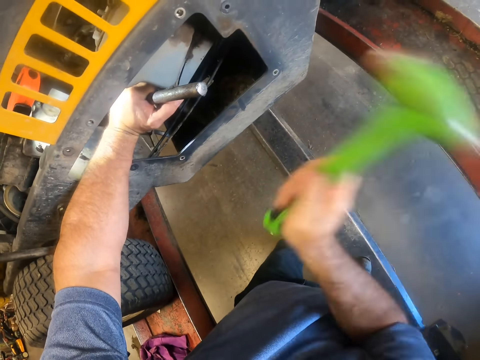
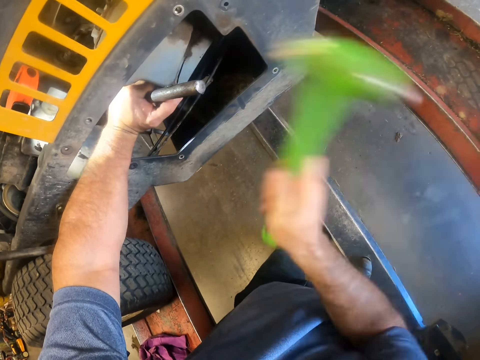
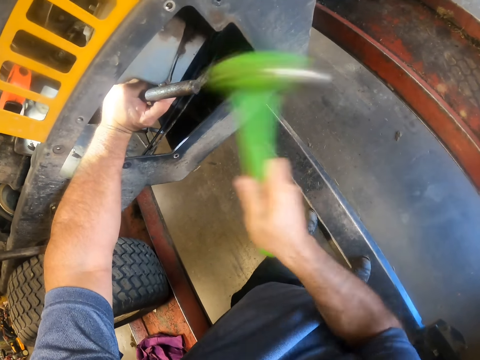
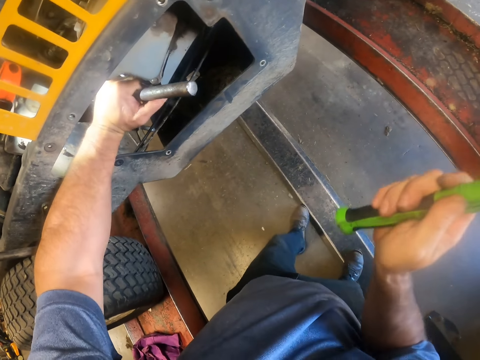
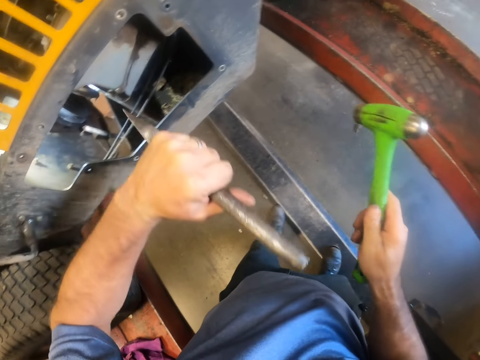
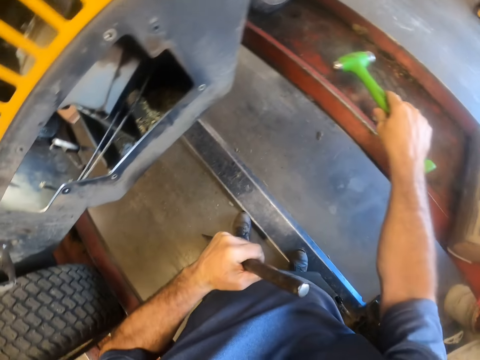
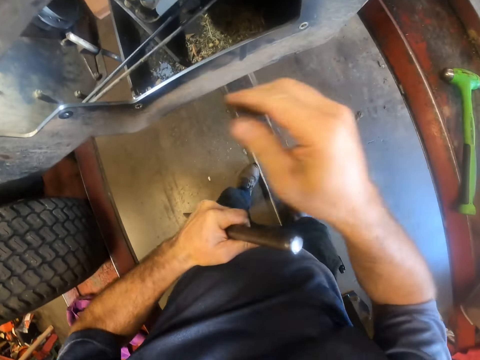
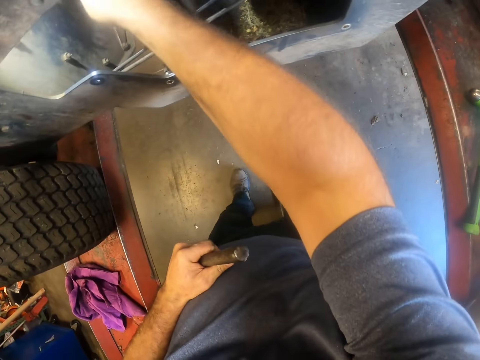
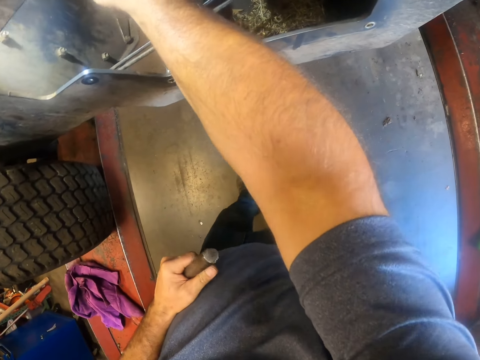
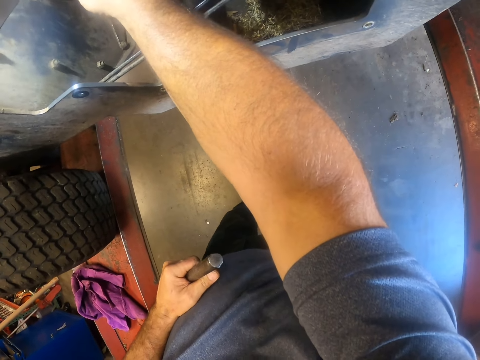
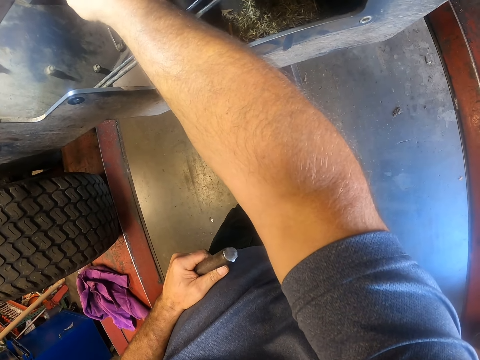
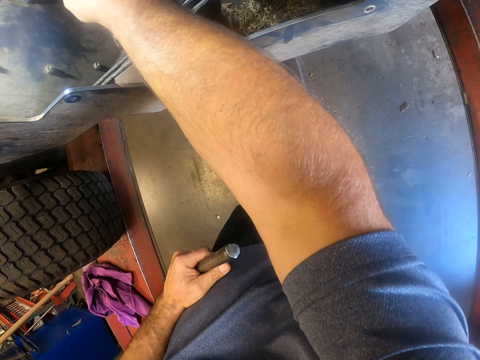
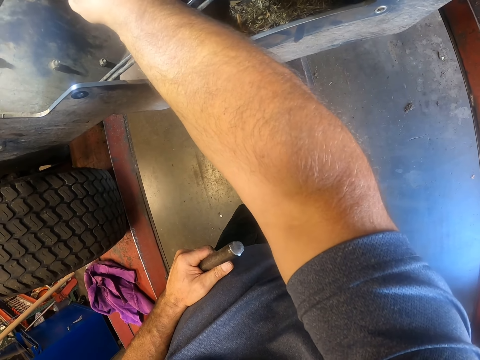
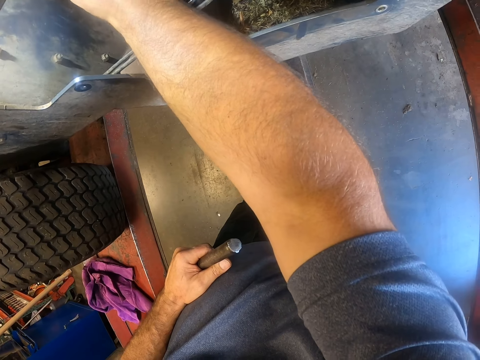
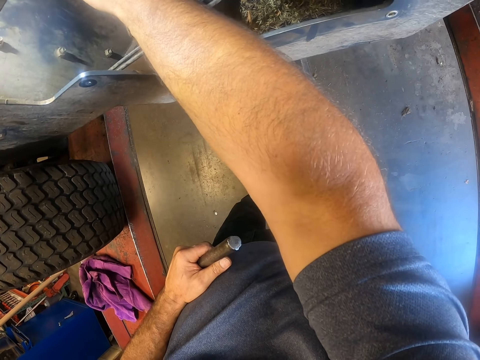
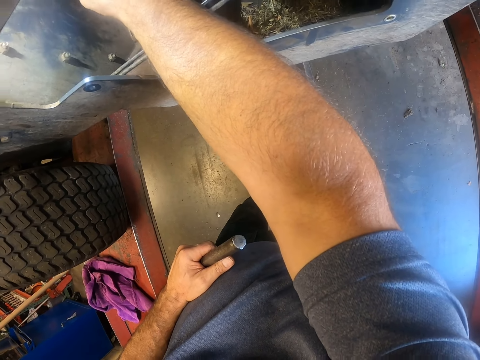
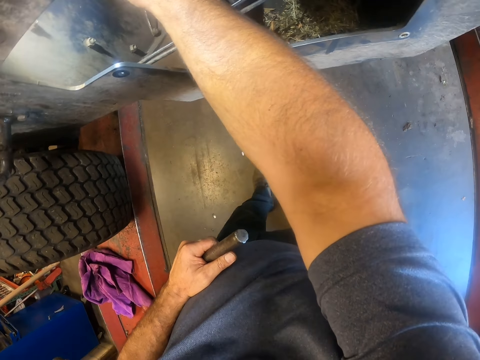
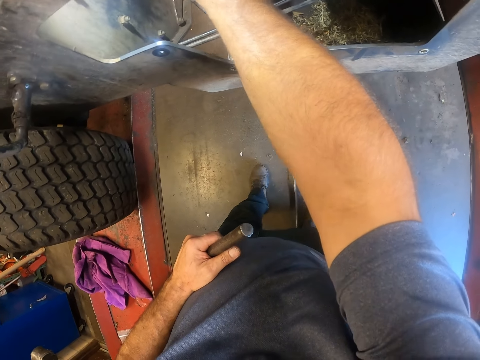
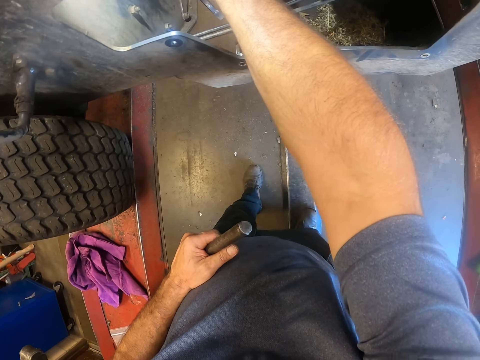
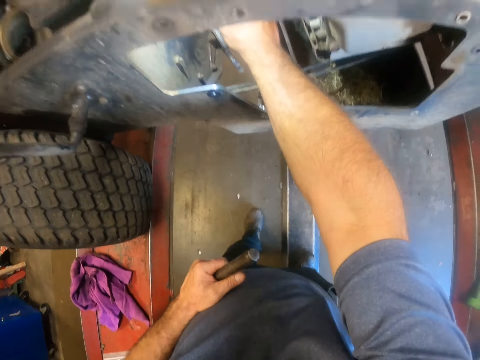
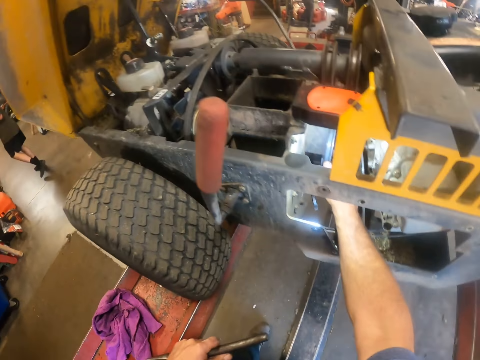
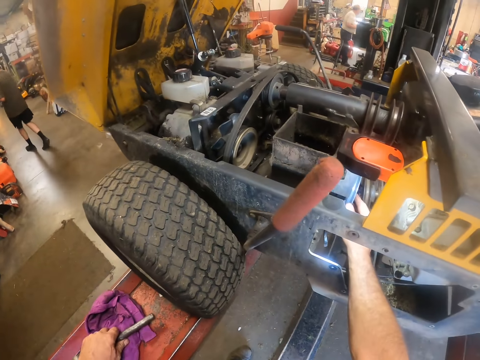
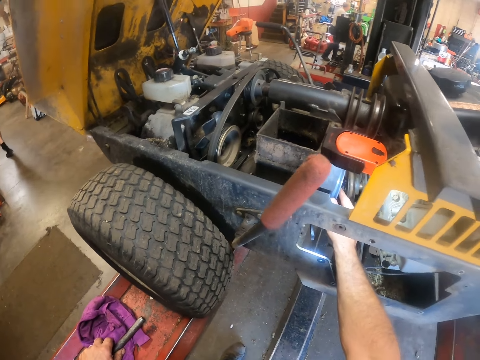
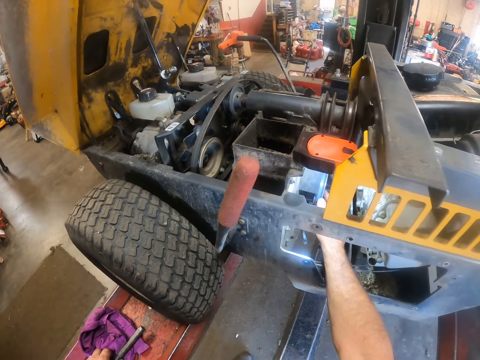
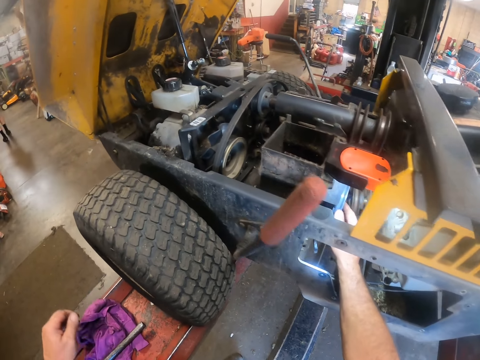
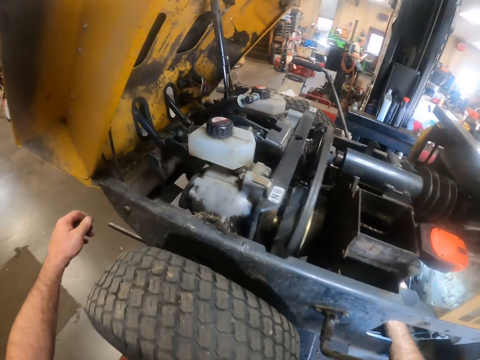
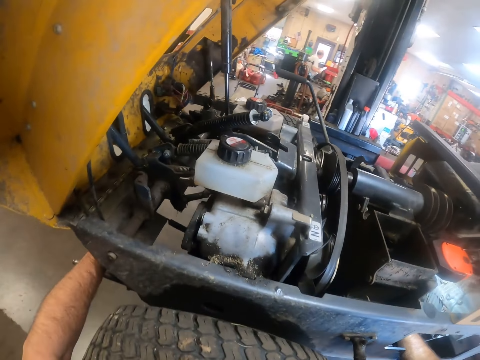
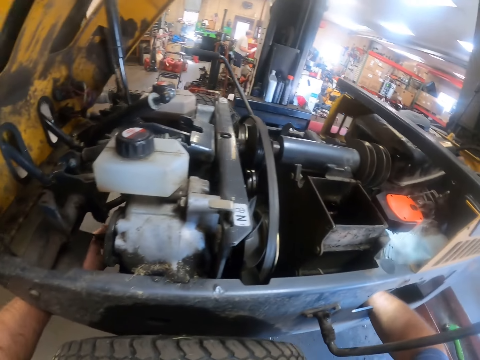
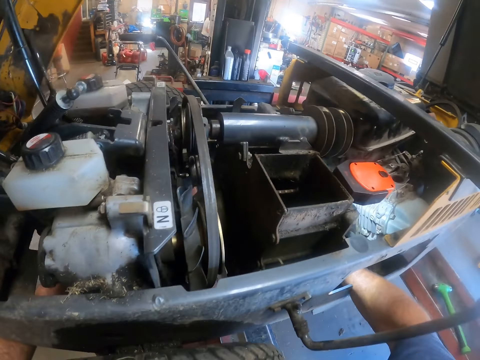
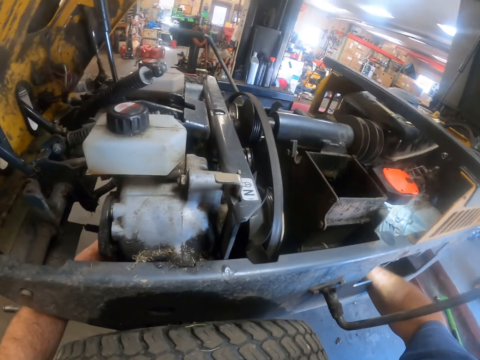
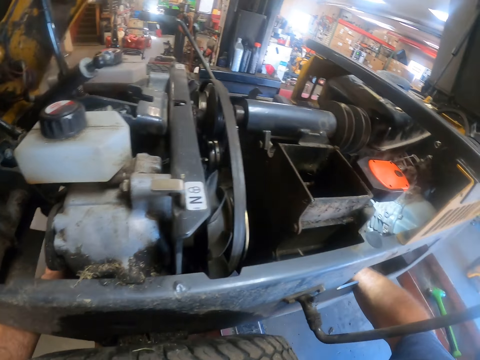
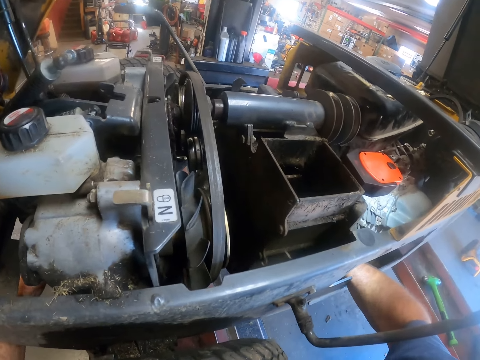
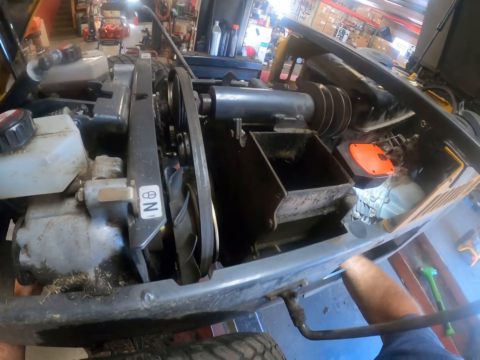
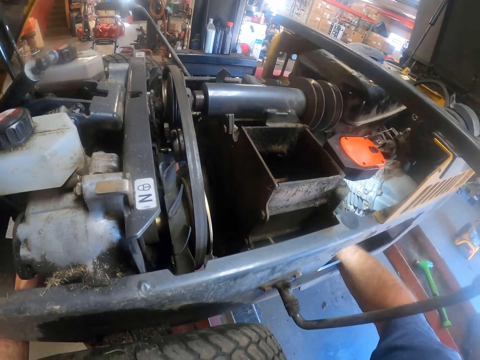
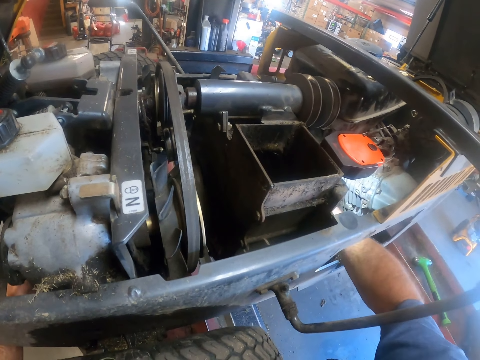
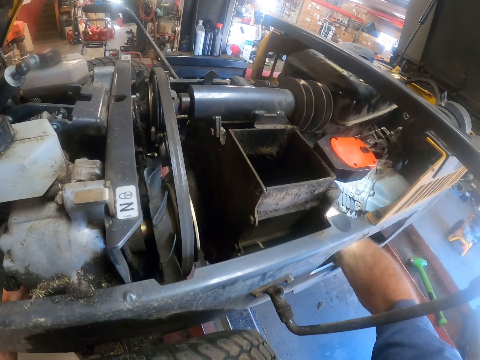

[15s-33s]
The camera wearer removes the ball joint separator from the joint. He stops hitting the lawn mower. He drops the hammer on the hydraulic lift with his right hand. He holds the lawn mower and puts his right hand into the riding mower. He drops the ball joint separator on the hydraulic lift with his left hand. A man walks around the room. Another man walks around the room. The camera wearer holds the lawn mower. He puts his left hand into the riding mower. He fixes the lawn mower.

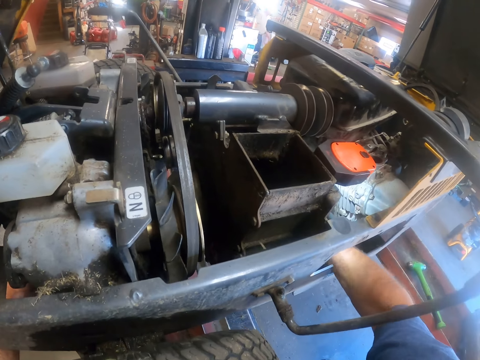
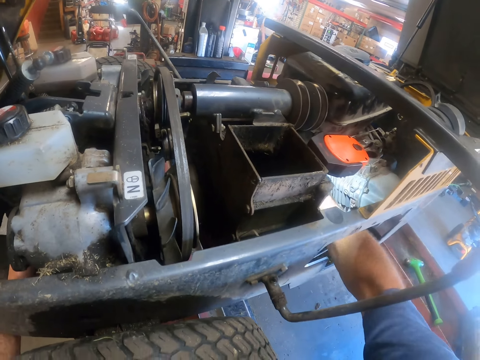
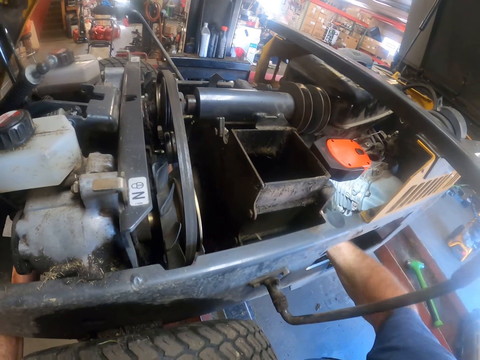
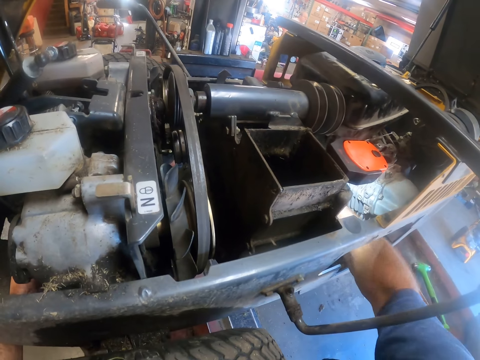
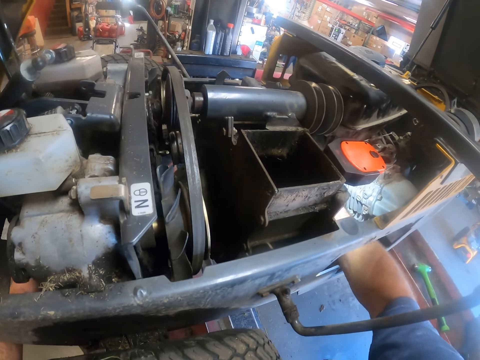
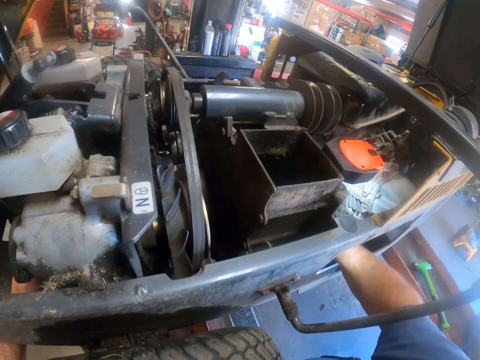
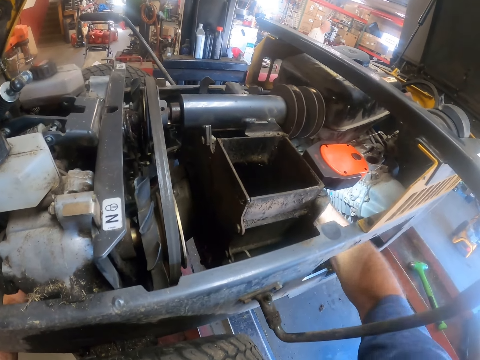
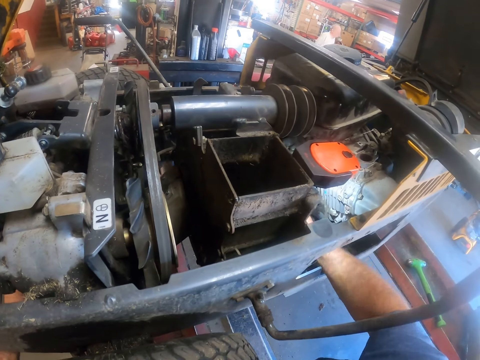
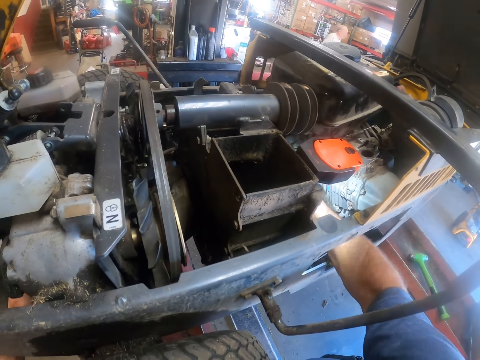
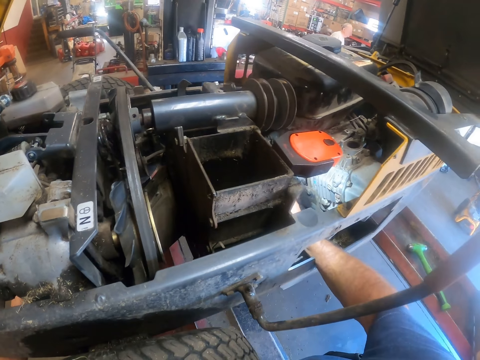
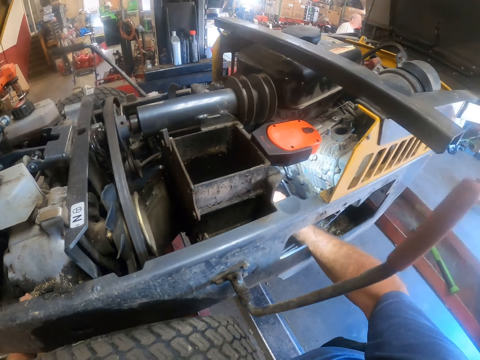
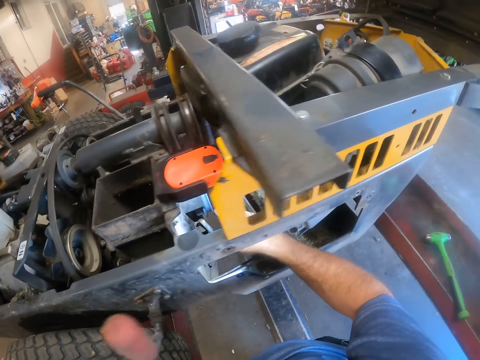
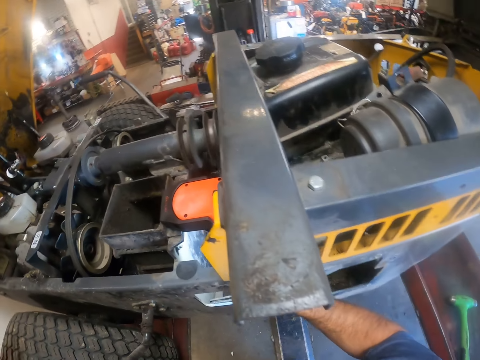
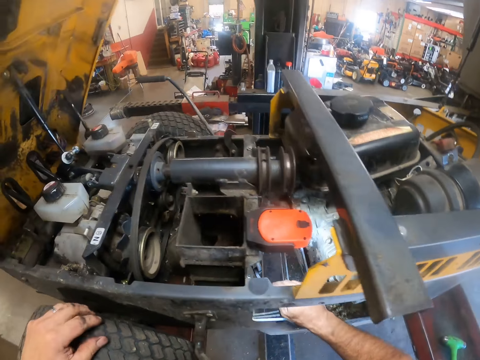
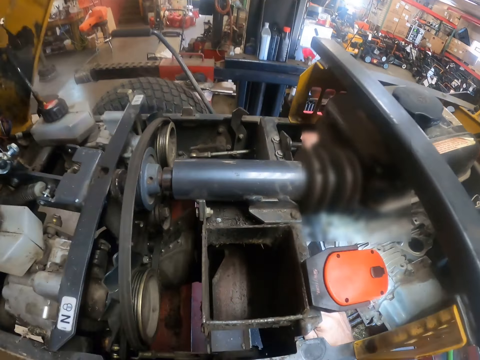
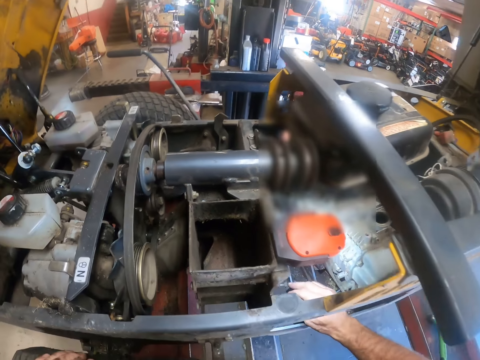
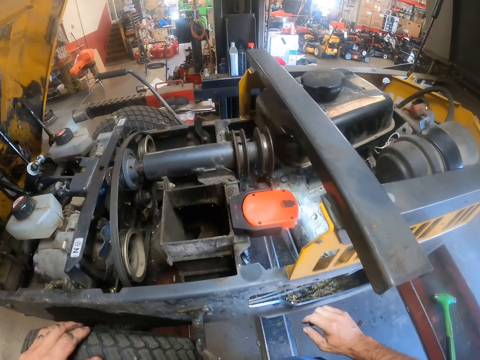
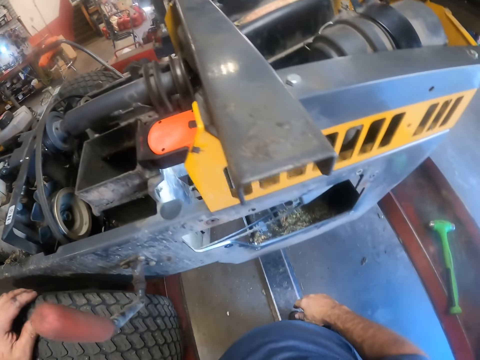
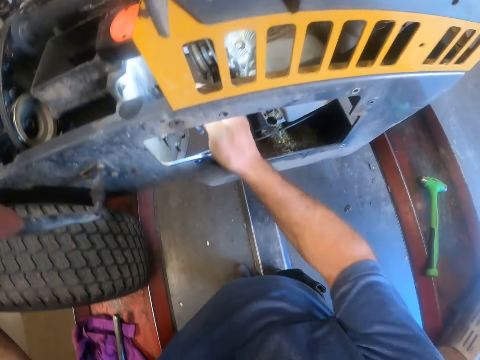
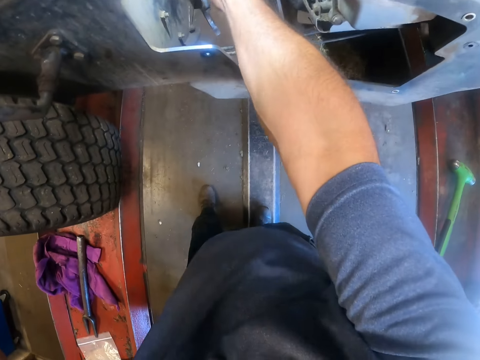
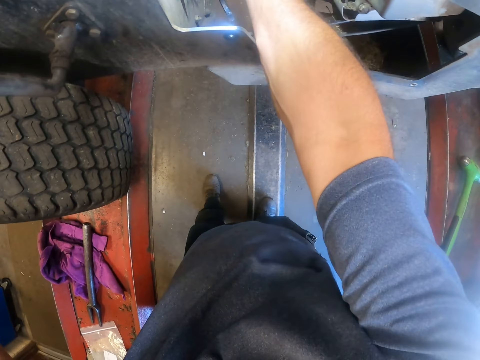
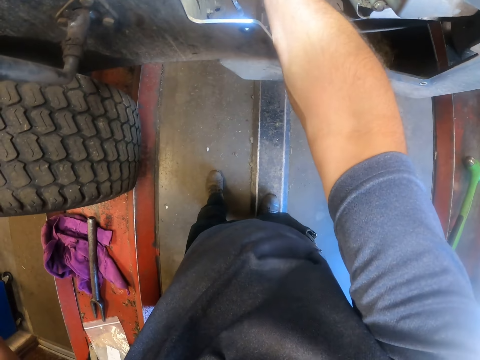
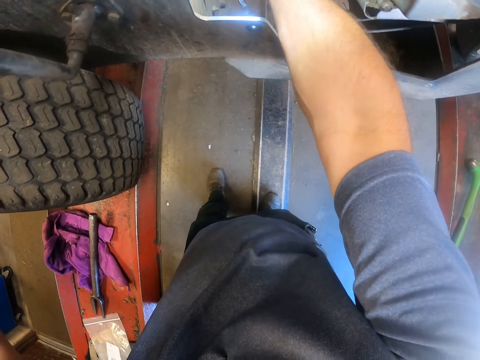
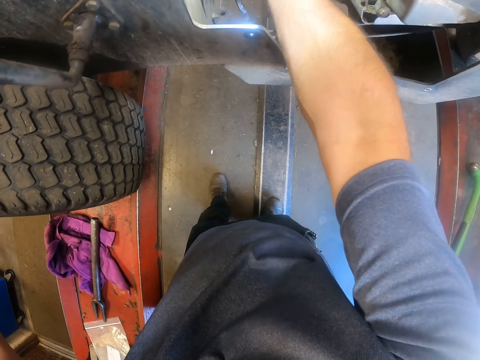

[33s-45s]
A man walks around the room. The camera wearer fixes the lawn mower. He removes his left hand from the riding mower. He places his left hand on the riding mower tyre. He removes his right hand from the riding mower. He looks at the lawn mower. He puts his right hand into the riding mower. He fixes the lawn mower. He adjusts a joint inside the riding mower.
